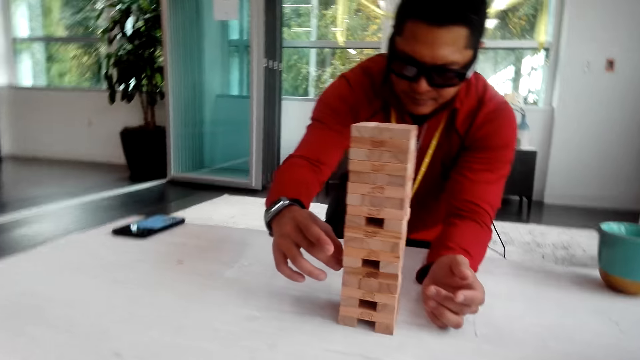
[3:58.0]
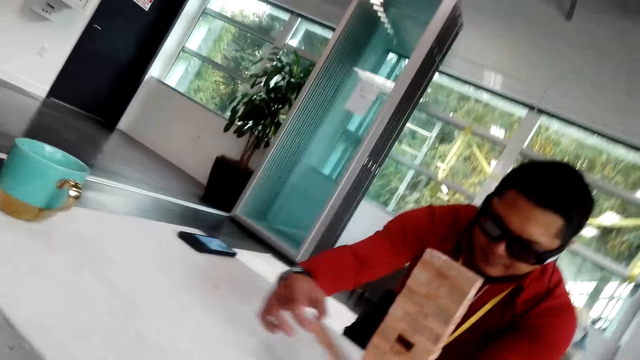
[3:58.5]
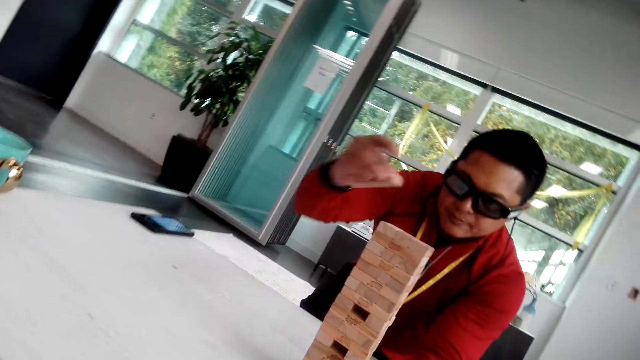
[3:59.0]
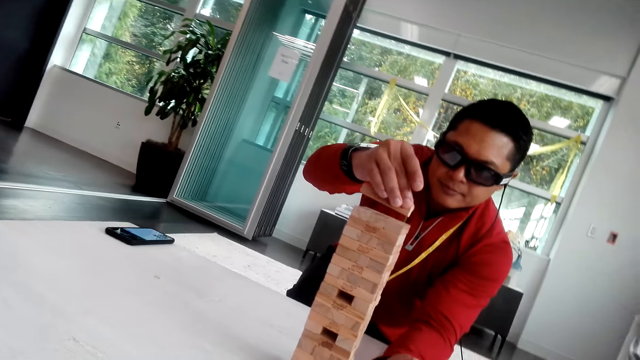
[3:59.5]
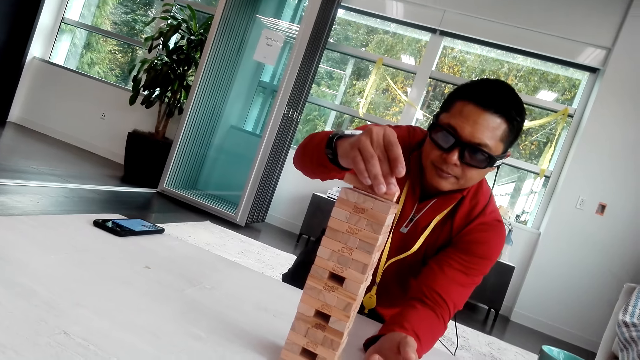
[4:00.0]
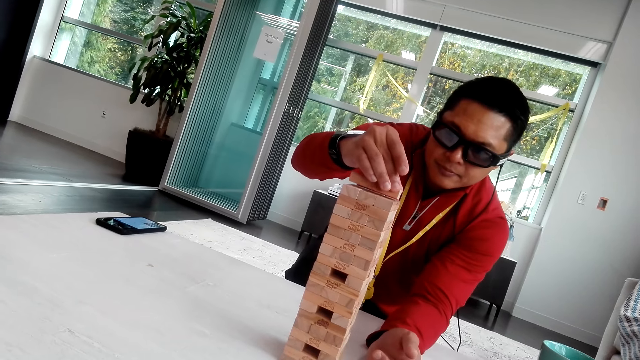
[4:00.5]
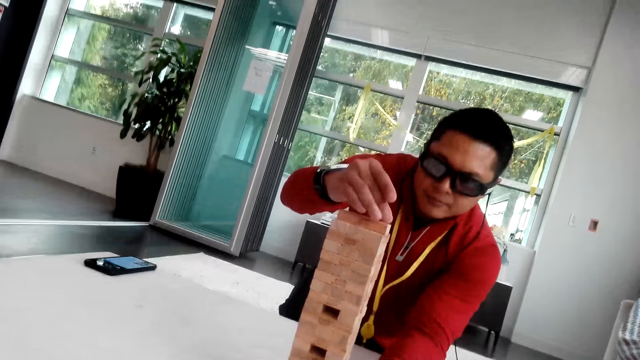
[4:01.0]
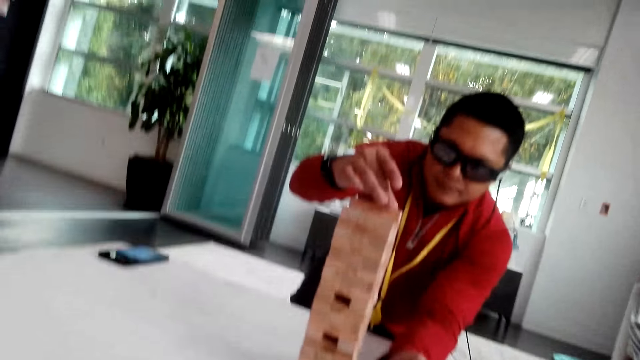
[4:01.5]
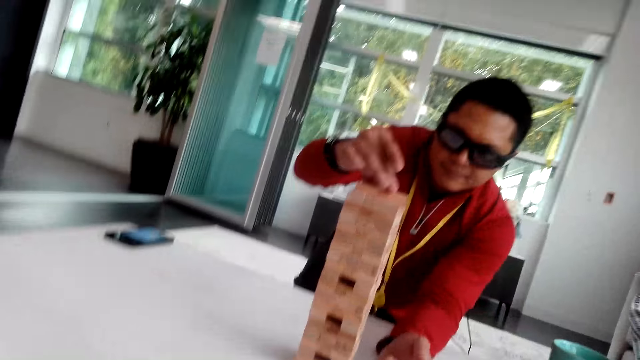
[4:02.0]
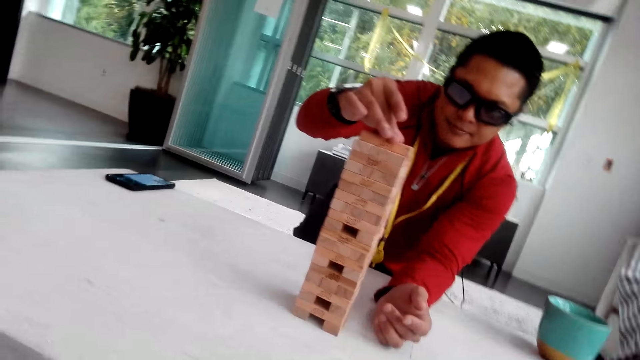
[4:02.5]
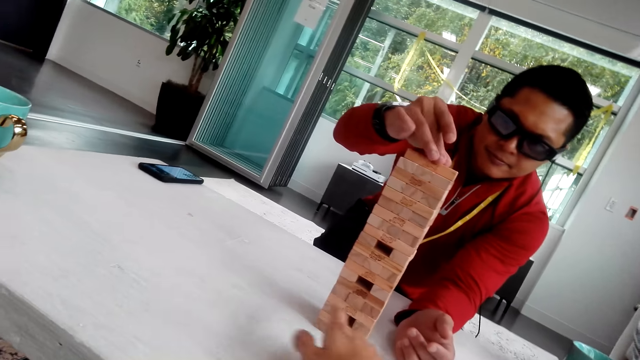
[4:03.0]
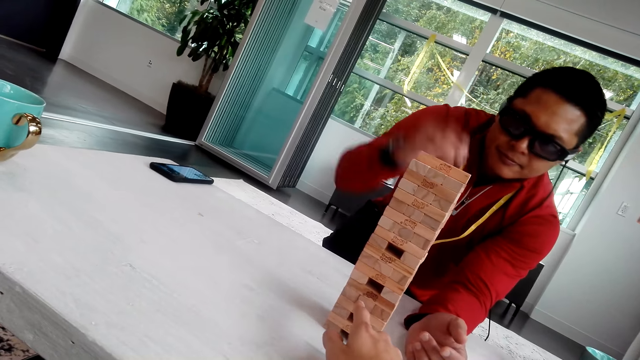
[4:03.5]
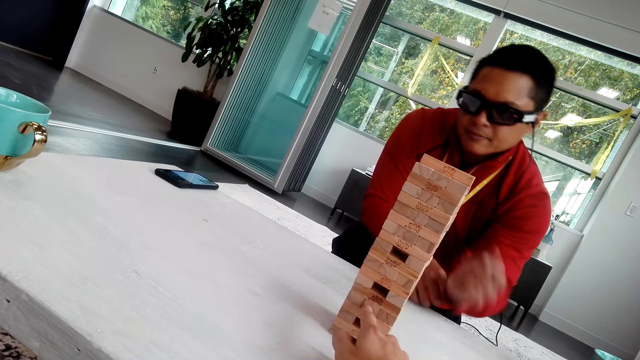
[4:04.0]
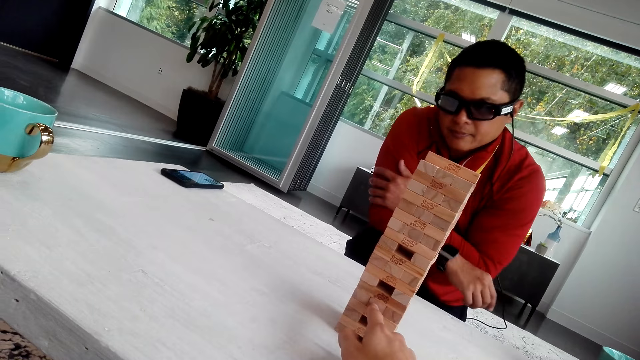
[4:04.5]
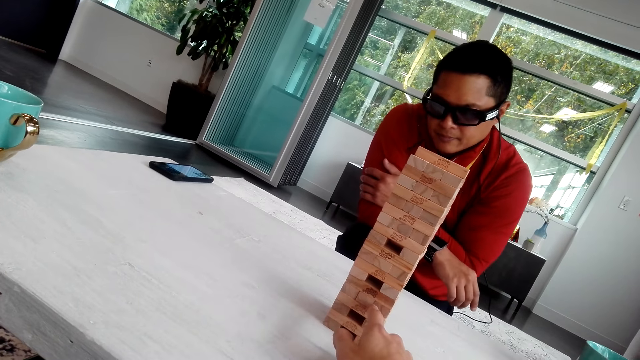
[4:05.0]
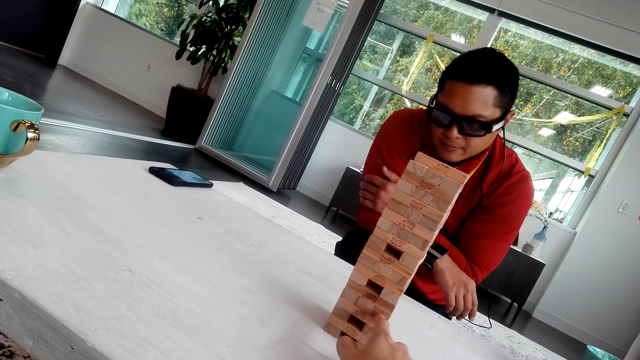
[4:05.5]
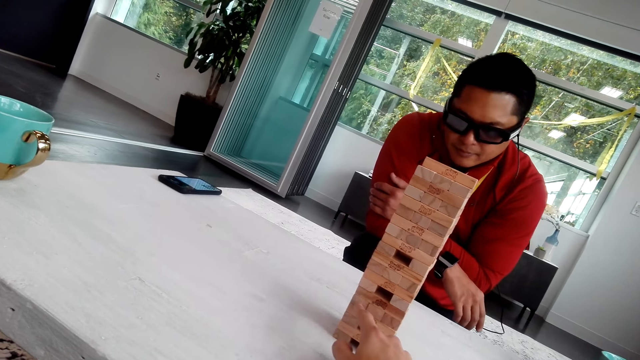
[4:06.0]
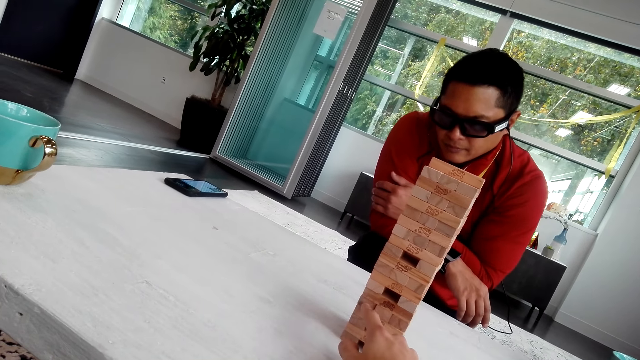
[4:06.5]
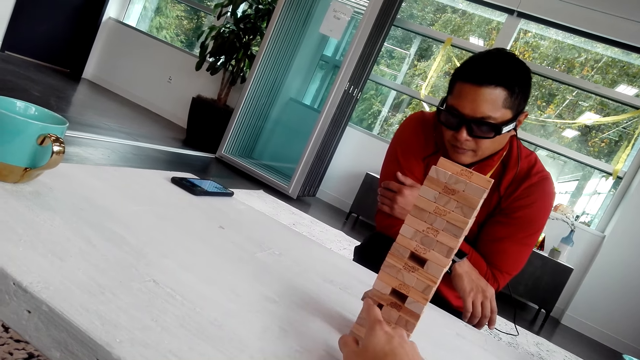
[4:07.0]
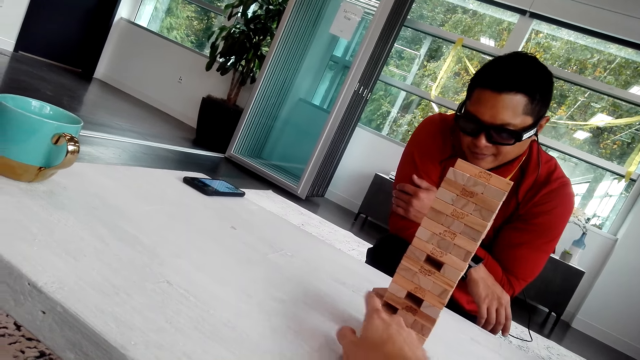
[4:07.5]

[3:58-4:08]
A man pulls the wooden block, takes the jenga, and puts the wooden block on top of the tower. The camera wearer pulls the jenga and pushes the wooden block.

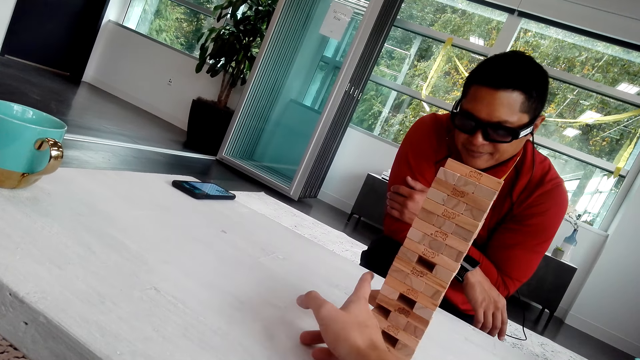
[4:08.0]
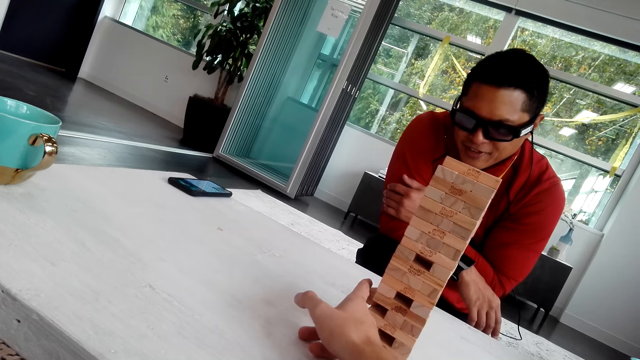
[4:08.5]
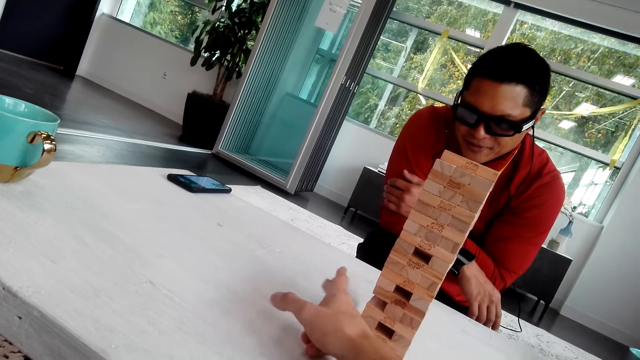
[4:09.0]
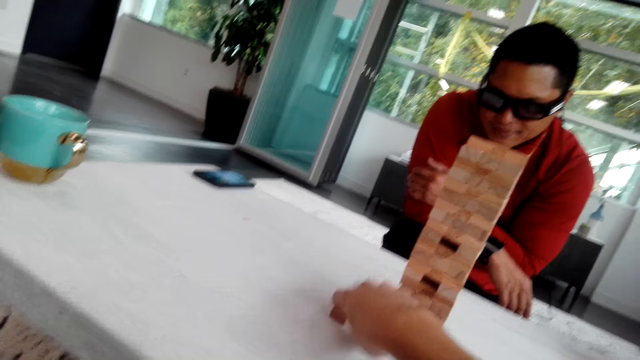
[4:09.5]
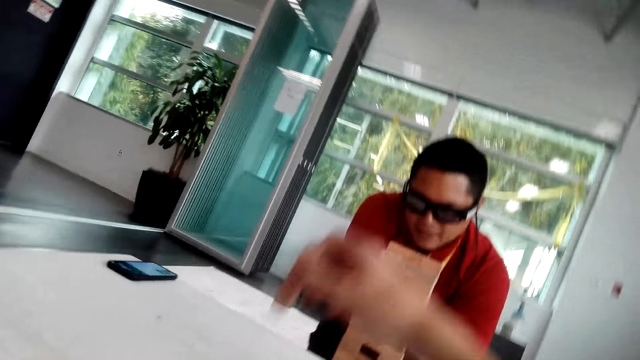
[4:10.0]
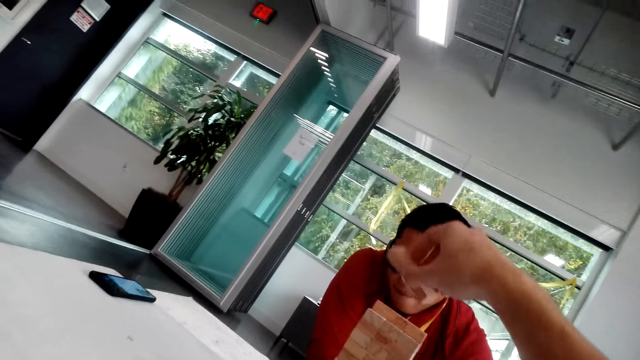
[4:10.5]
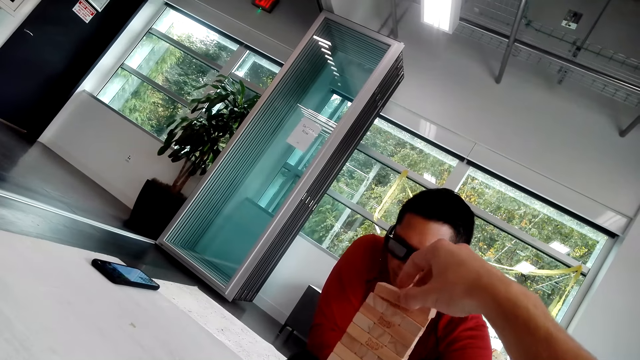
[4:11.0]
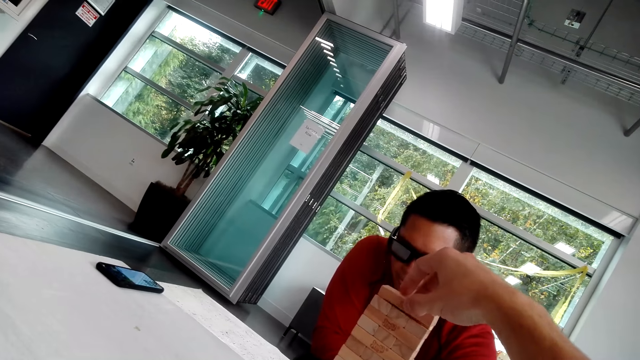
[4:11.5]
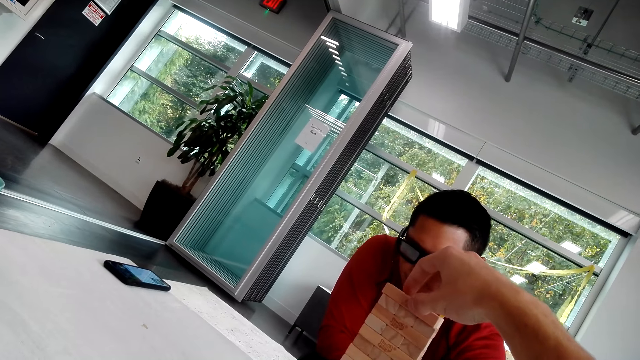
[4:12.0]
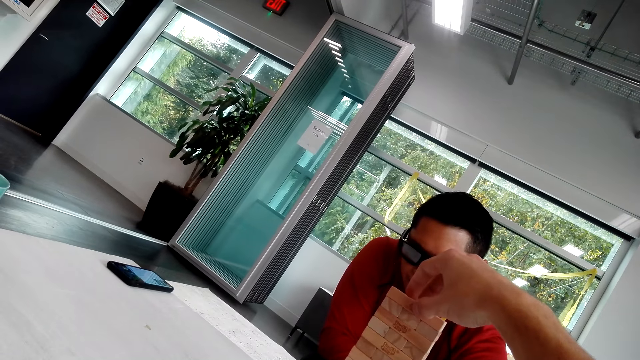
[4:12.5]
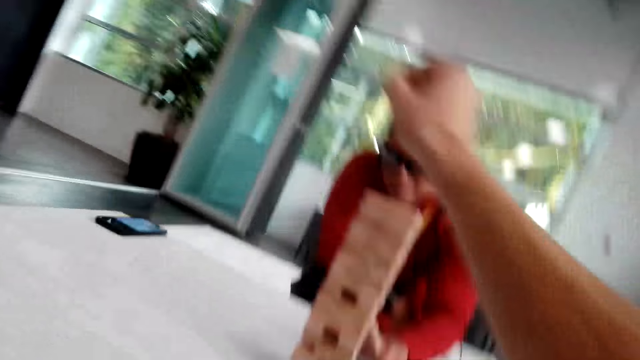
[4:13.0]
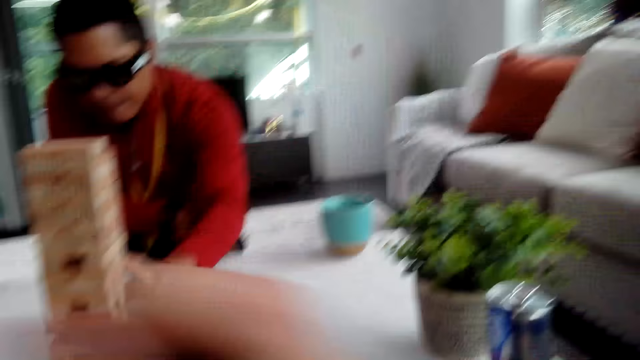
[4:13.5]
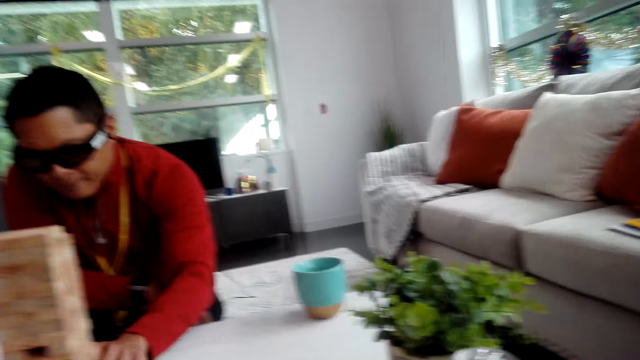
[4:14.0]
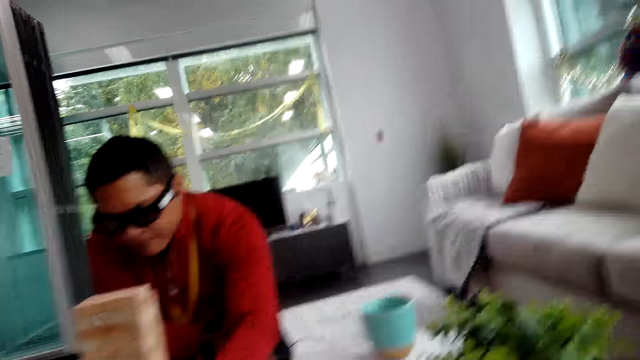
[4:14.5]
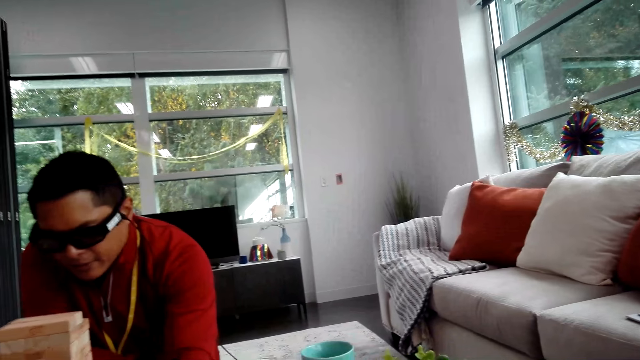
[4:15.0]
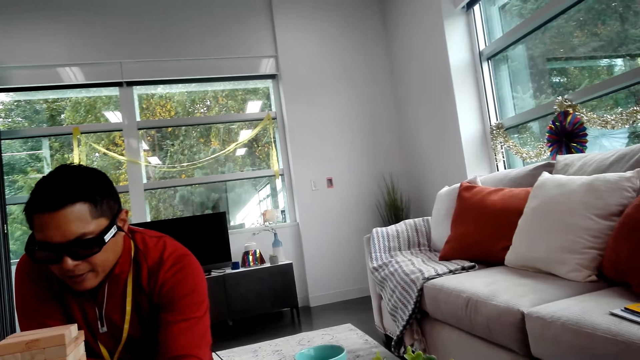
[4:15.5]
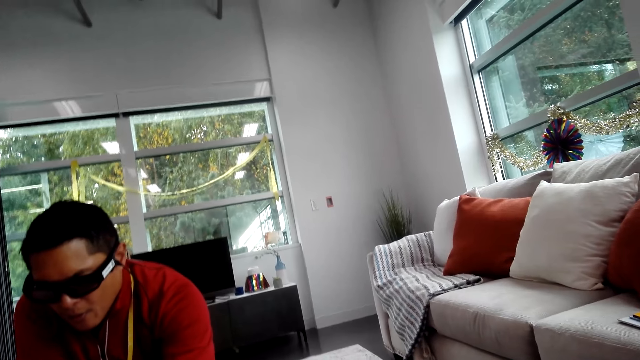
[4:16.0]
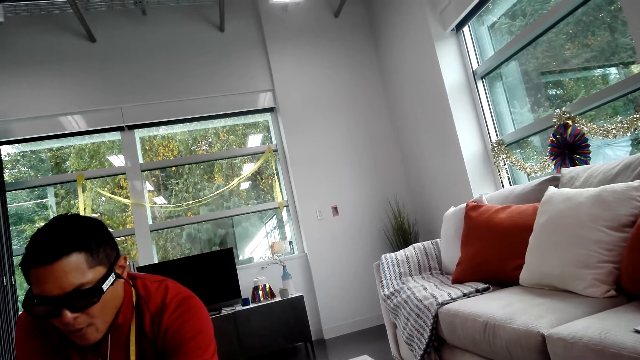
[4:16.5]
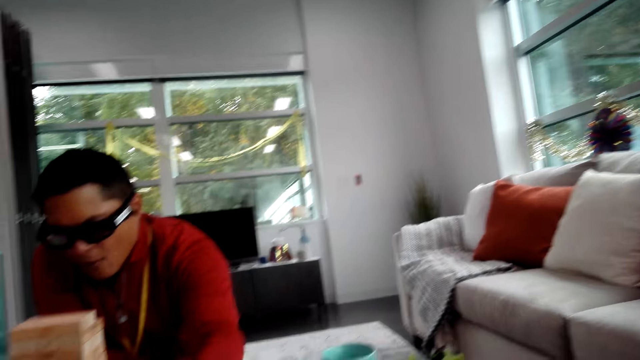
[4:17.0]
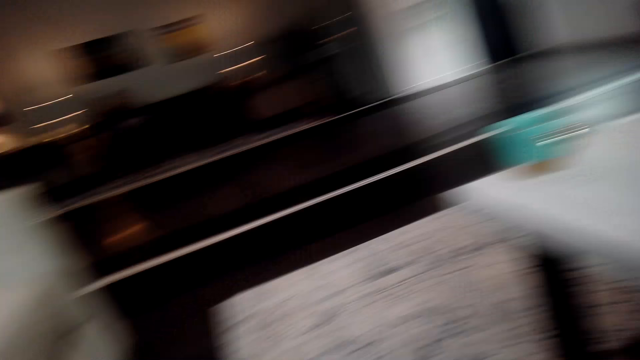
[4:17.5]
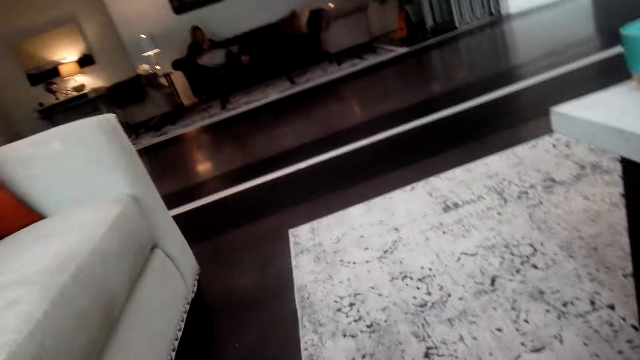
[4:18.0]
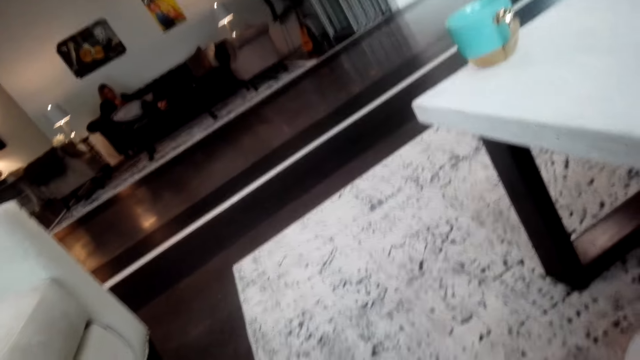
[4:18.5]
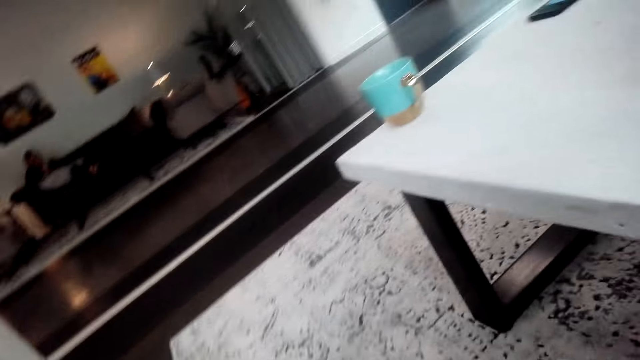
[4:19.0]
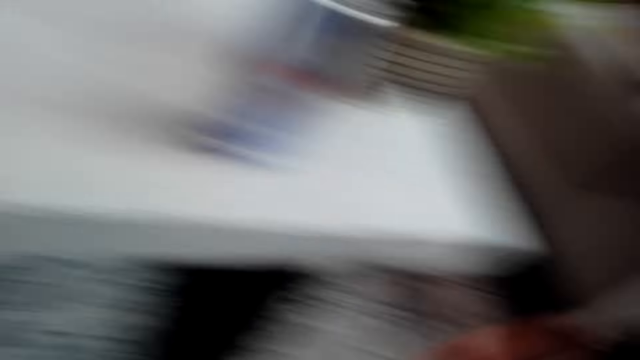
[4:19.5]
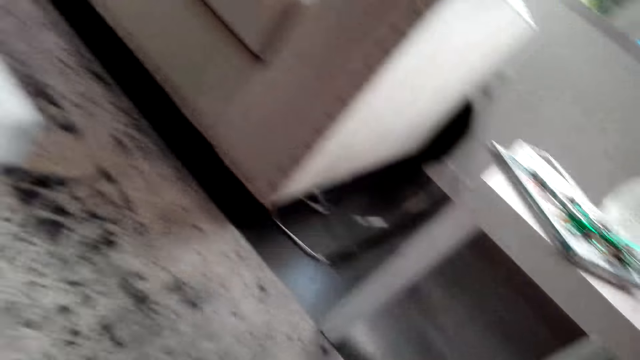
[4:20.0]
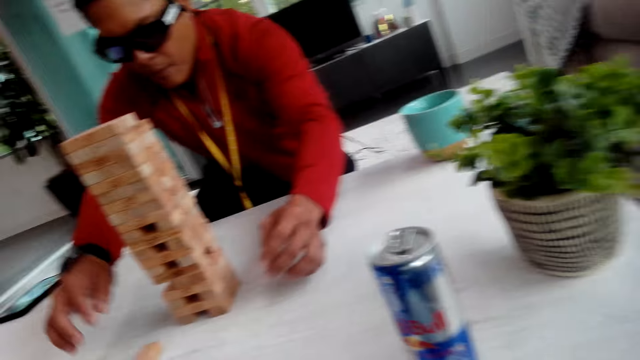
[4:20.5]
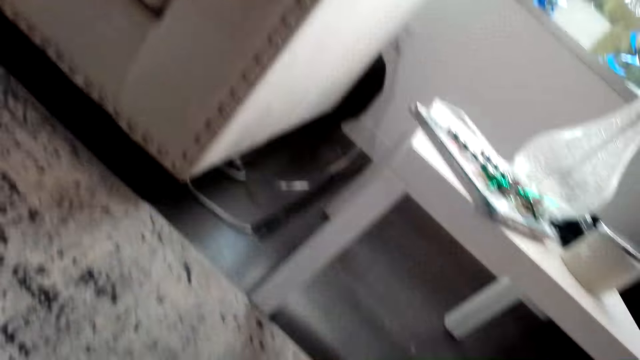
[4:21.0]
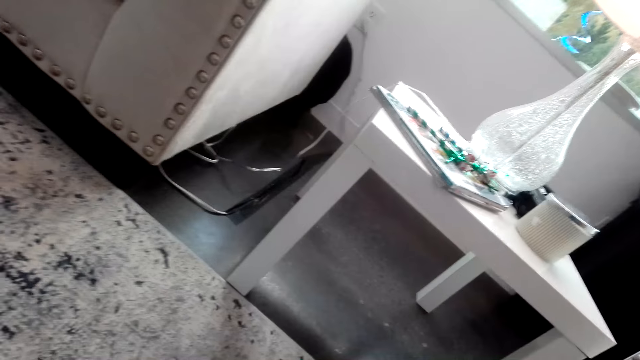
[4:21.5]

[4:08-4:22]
The camera wearer pulls the wooden block, picks up the wooden block, and puts the wooden block on top of the tower. They look around the house.
